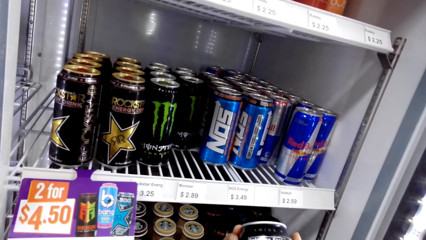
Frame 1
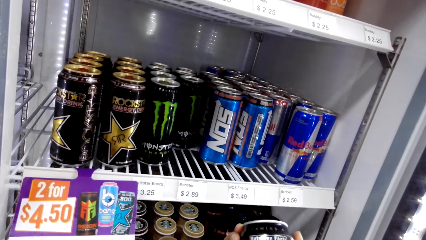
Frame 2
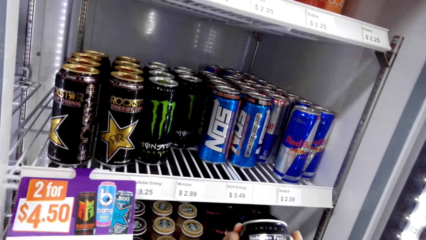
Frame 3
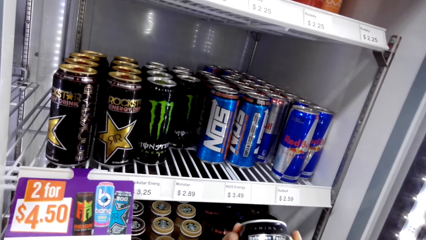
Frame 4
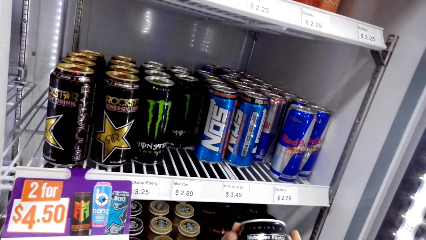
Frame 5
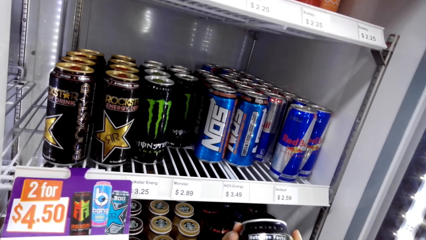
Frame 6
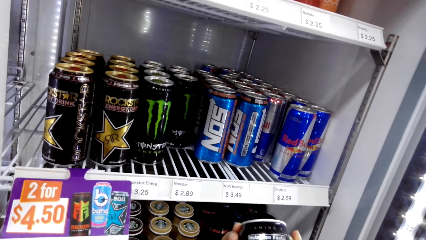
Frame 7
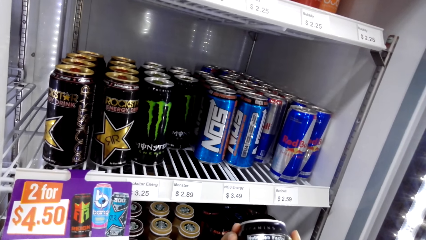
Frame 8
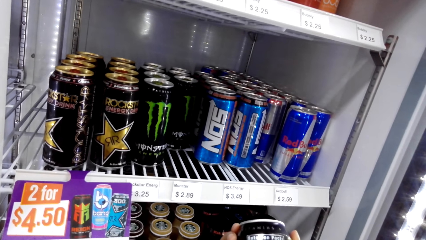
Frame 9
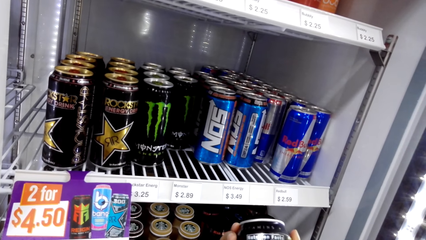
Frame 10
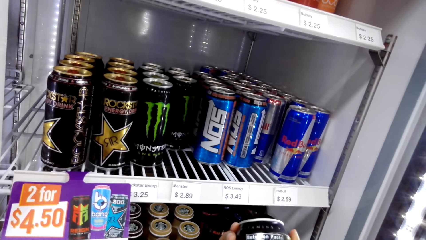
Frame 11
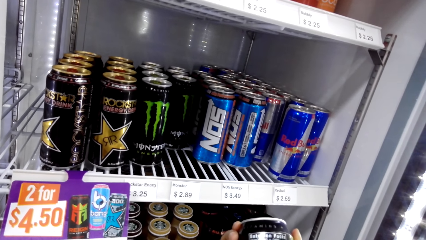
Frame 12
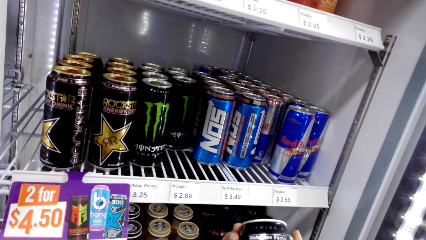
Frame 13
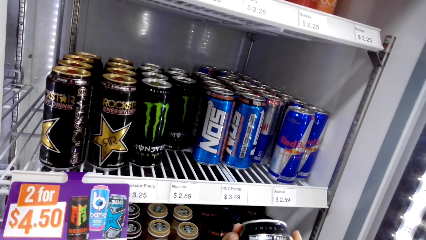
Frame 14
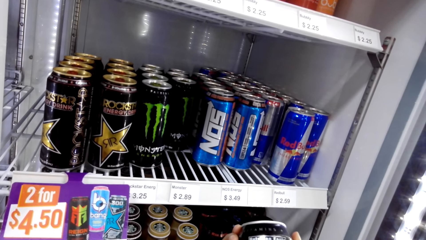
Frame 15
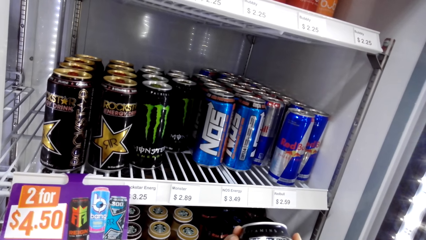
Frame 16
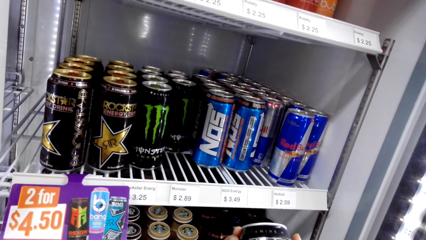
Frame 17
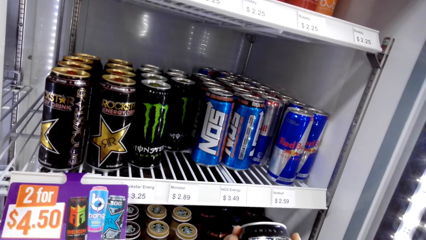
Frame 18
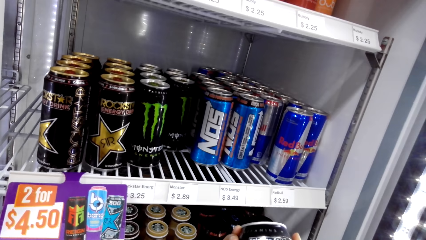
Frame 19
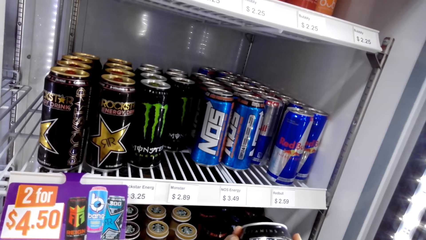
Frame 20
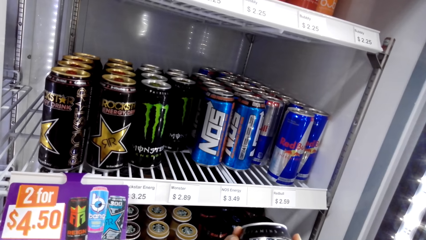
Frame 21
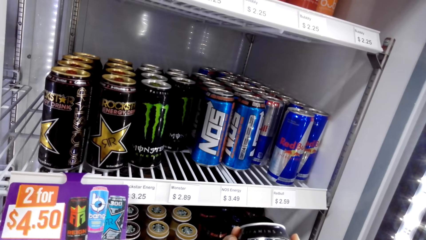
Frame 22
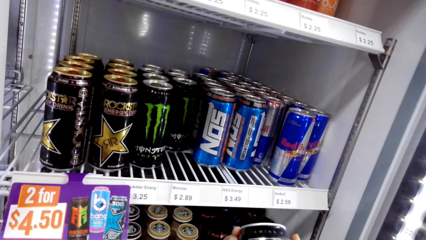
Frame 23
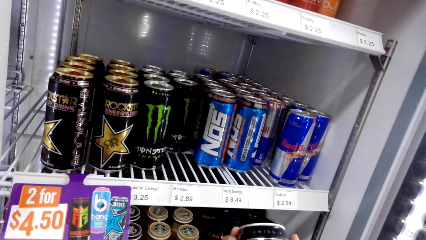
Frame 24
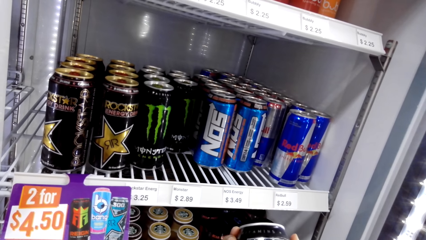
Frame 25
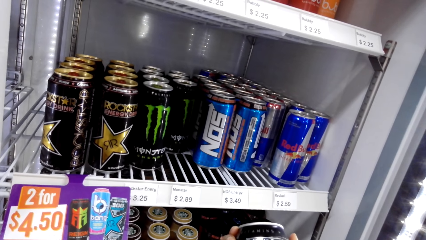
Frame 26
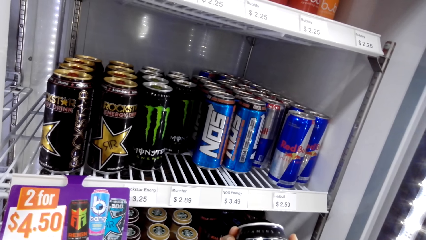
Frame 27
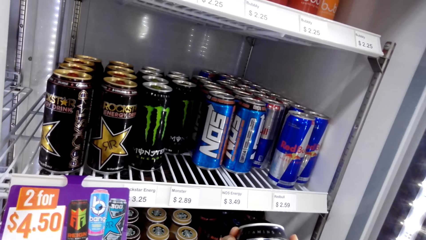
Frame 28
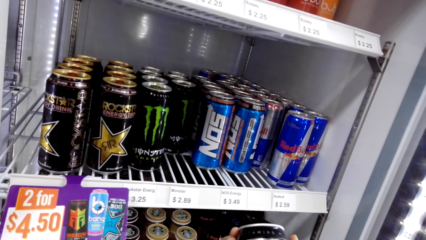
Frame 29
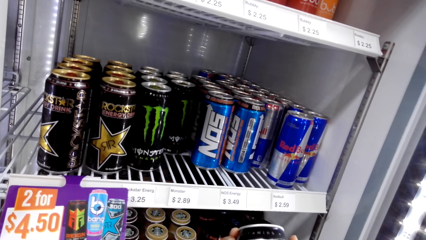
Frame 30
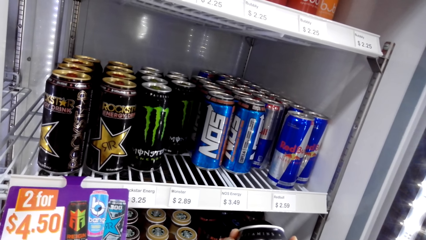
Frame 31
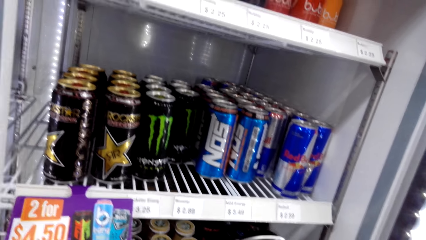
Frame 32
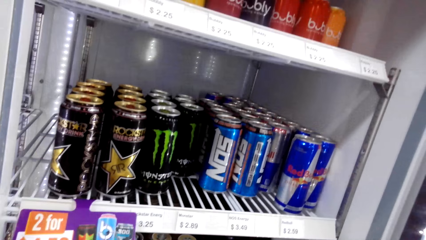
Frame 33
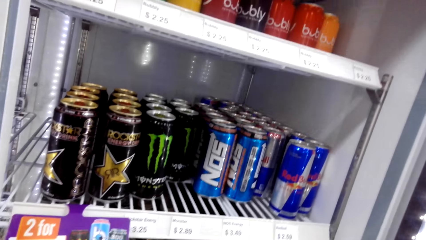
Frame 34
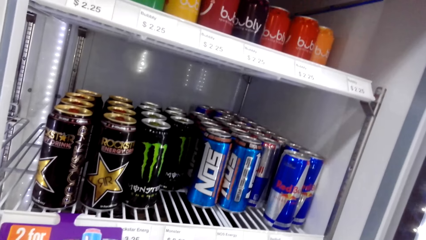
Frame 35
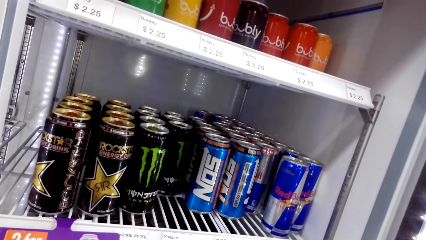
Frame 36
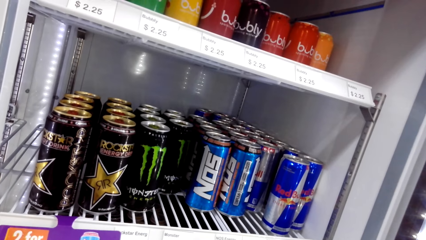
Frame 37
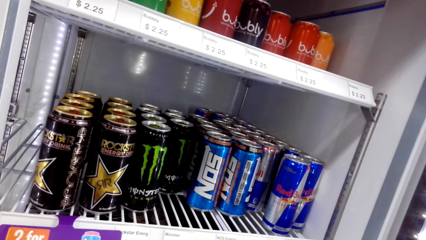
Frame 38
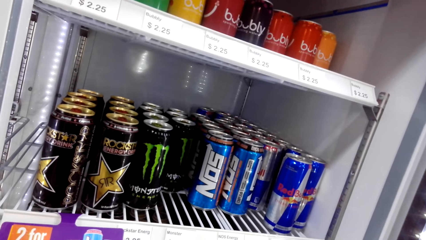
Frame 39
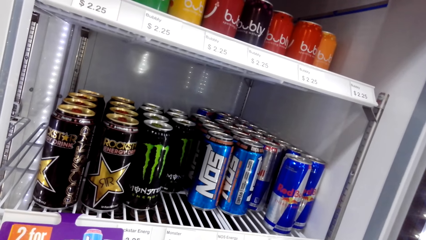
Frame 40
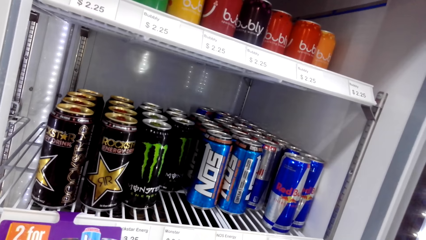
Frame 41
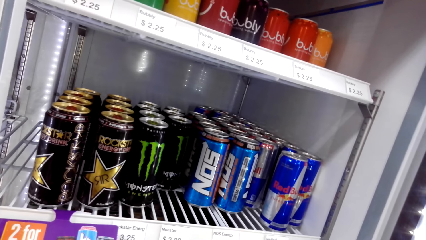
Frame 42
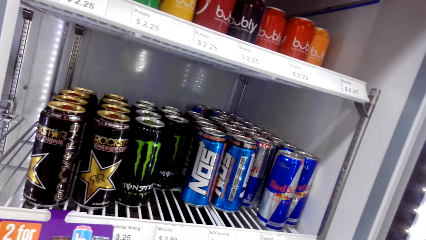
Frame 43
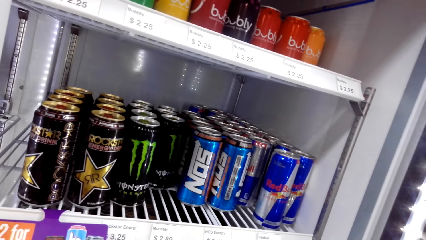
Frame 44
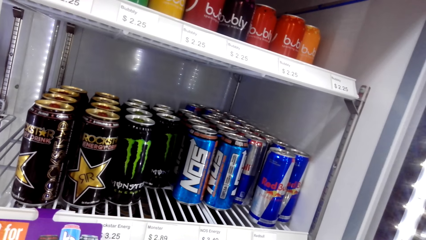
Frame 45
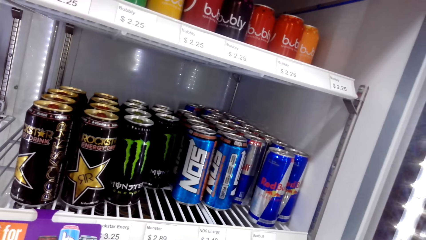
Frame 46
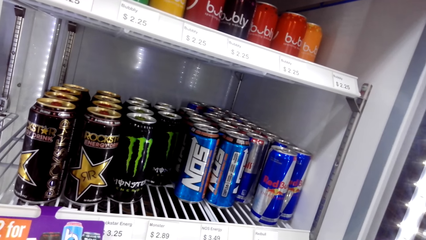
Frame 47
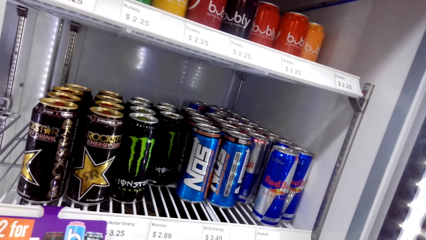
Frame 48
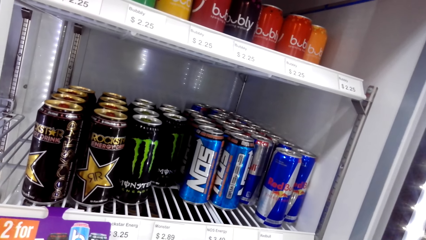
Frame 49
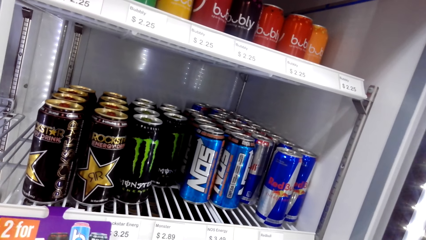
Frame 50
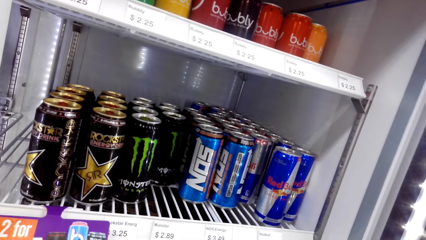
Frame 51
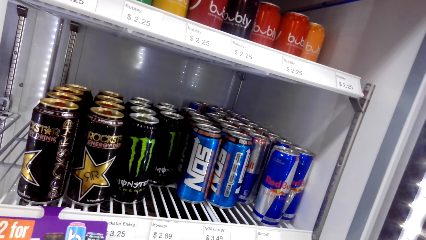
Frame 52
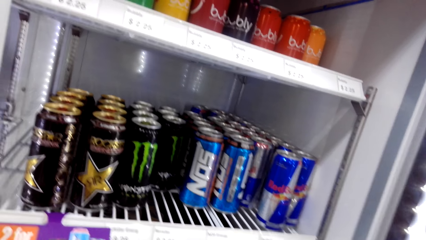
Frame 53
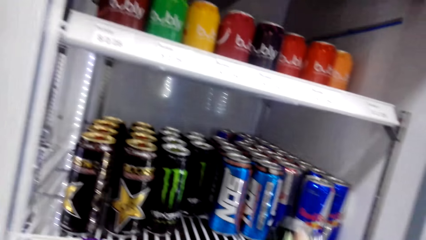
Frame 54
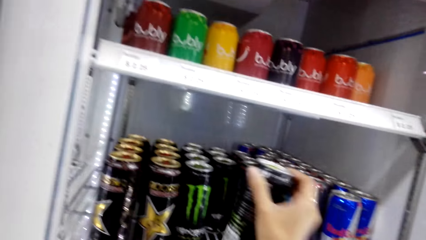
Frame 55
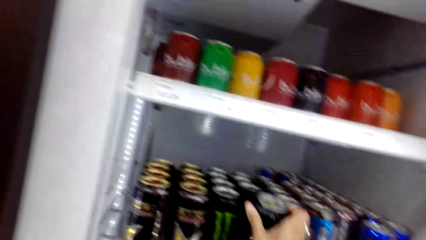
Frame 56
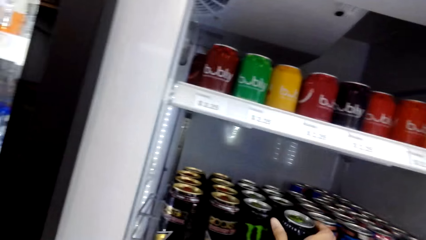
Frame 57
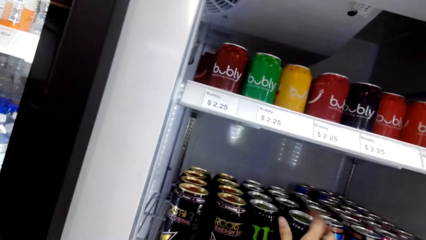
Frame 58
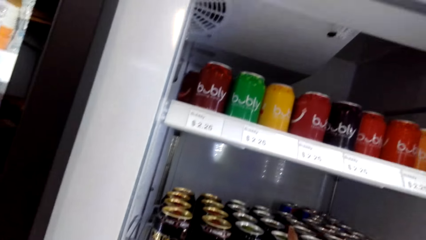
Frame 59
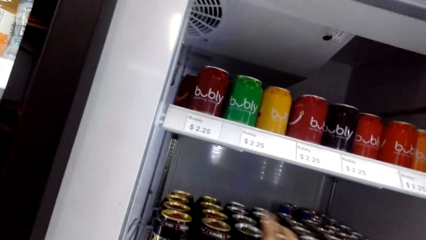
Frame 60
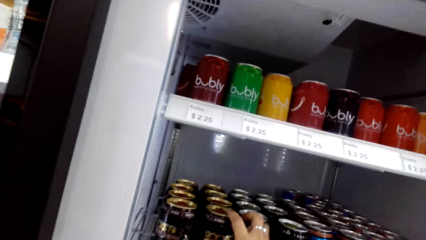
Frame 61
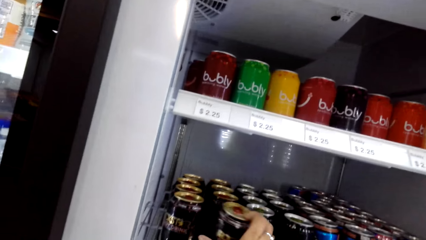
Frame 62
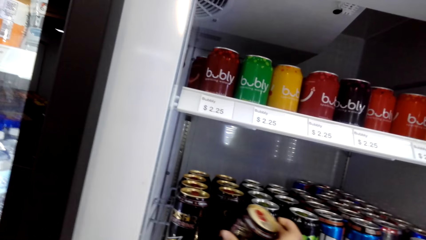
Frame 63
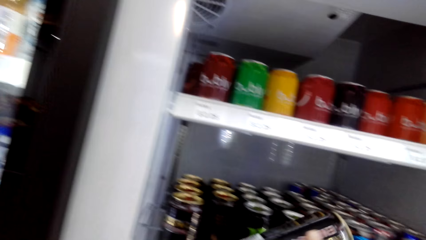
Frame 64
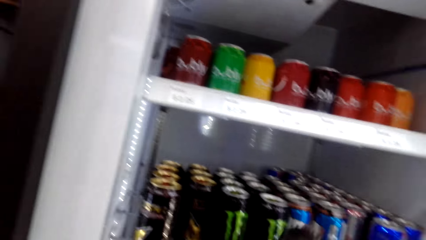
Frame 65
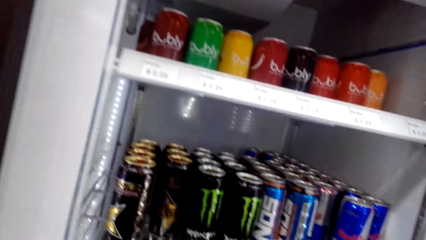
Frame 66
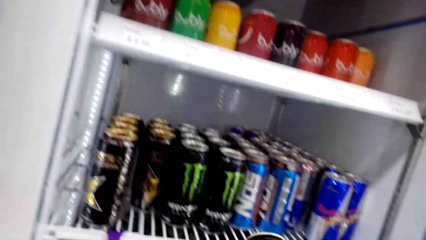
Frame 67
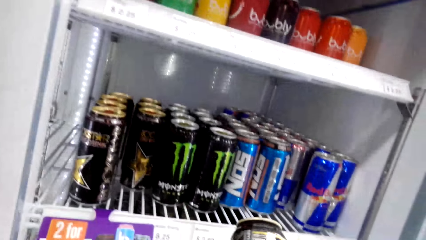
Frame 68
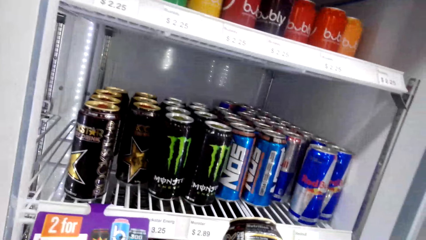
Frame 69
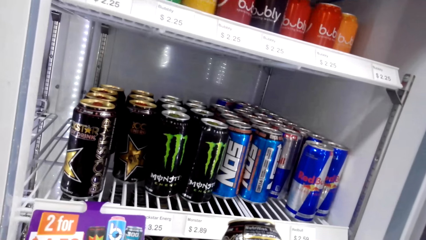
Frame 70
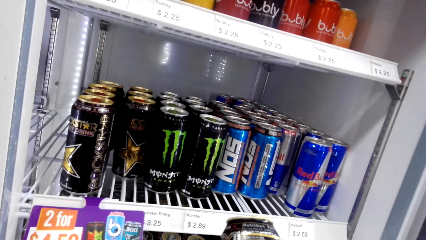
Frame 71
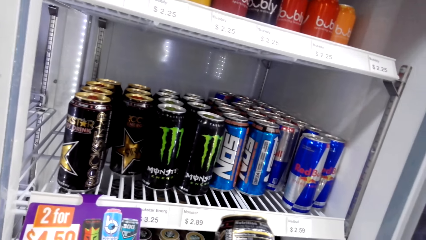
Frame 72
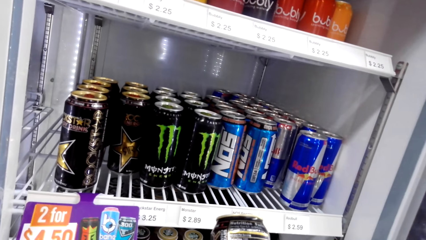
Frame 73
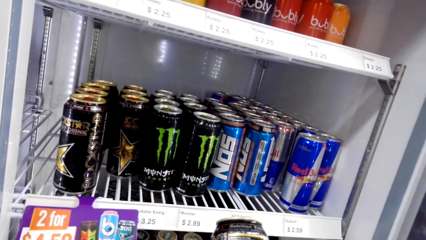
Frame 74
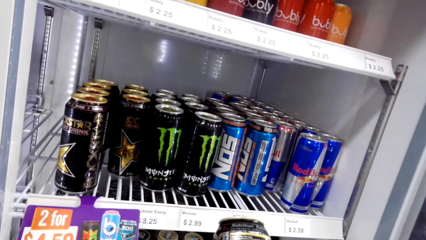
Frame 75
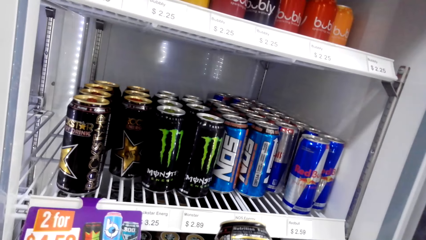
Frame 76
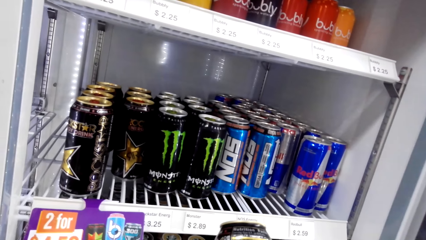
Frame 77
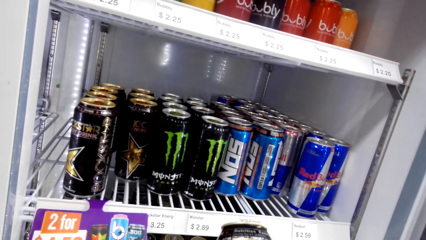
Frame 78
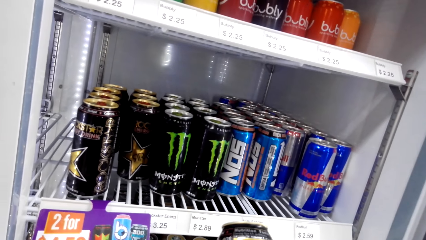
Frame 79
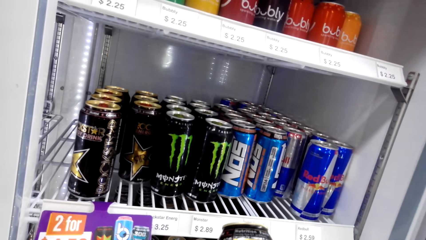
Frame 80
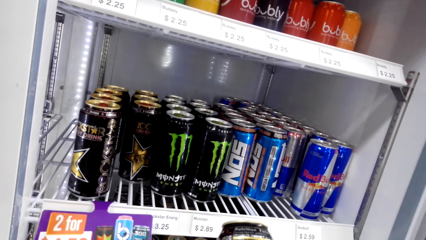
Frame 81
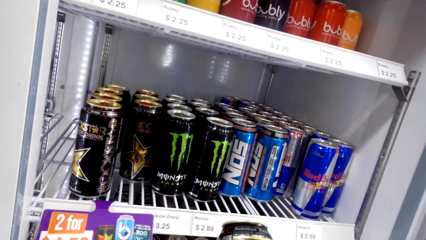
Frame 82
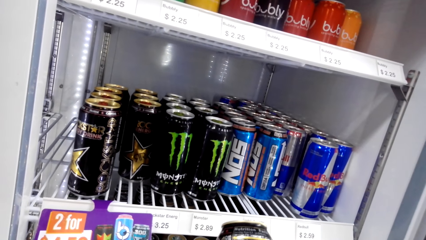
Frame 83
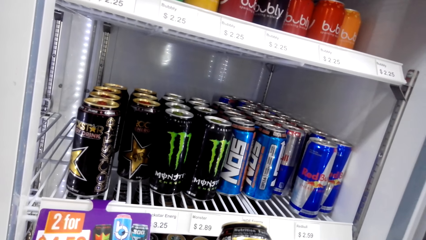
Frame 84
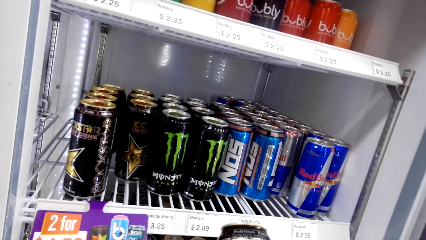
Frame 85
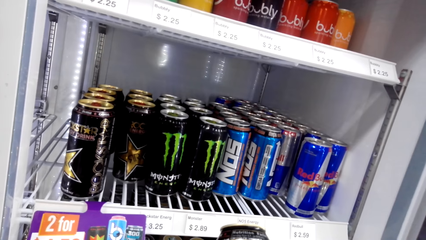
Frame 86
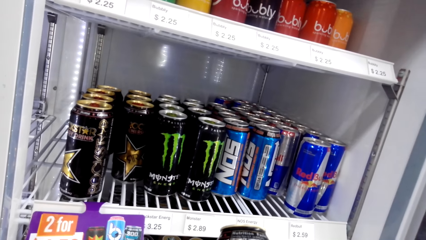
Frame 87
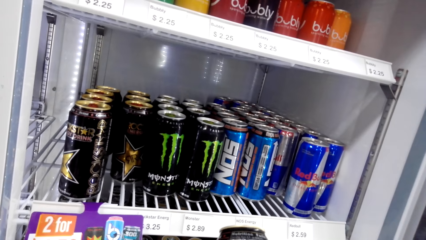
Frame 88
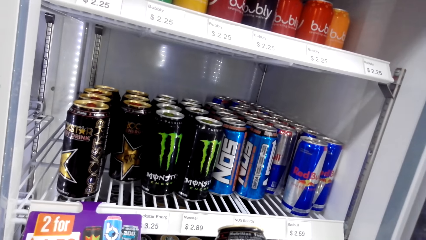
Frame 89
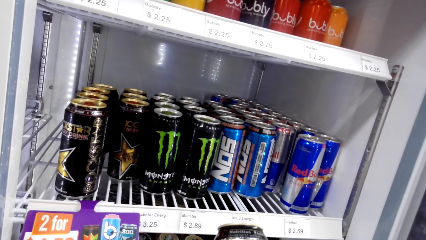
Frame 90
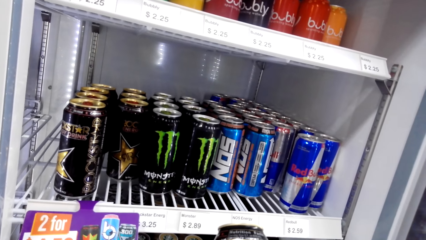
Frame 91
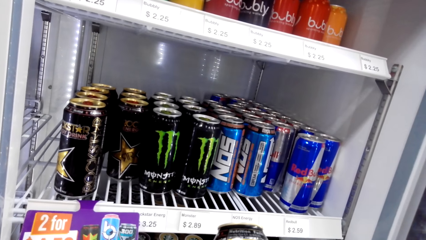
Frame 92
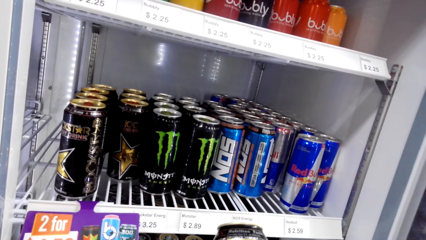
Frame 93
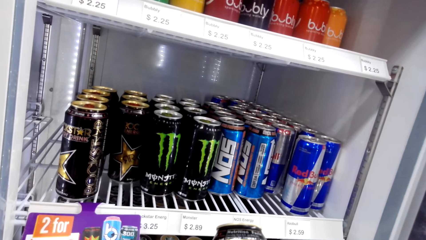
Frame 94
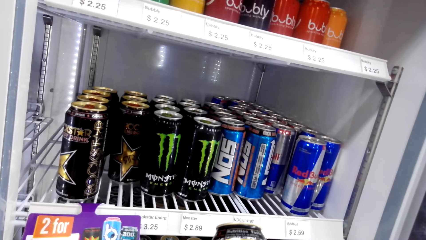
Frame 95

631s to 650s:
The camera wearer reads the writings on the bottle. They look at the drinks. They return a Monster drink in the fridge. They pick up a Rock Star drink. They read the writings on the bottle.
